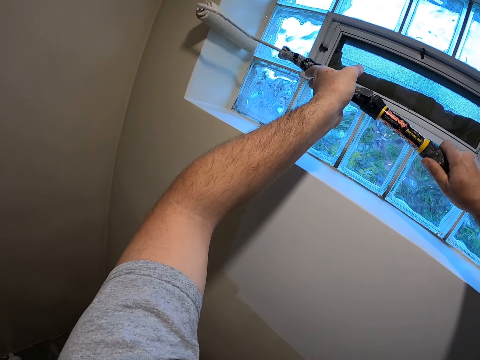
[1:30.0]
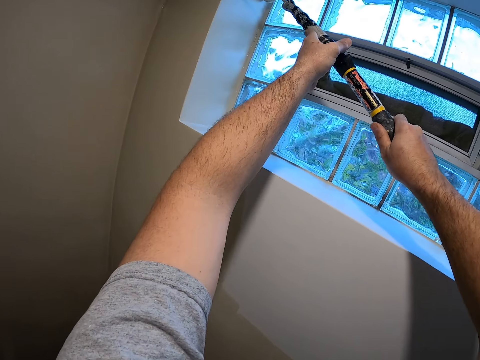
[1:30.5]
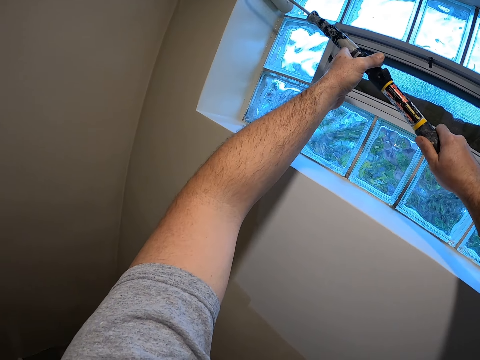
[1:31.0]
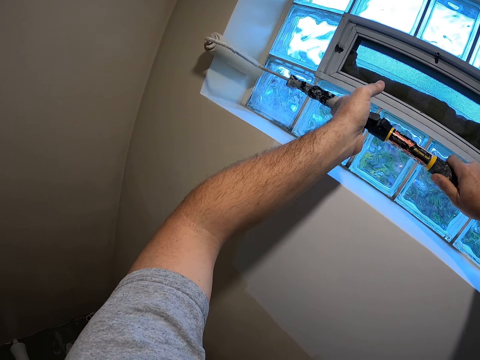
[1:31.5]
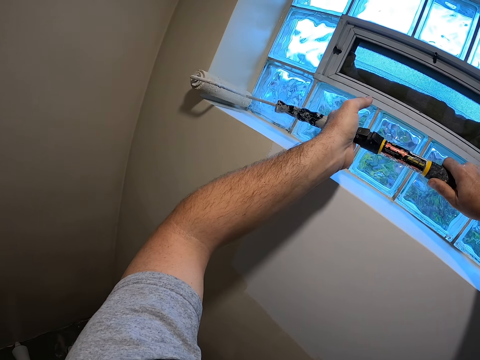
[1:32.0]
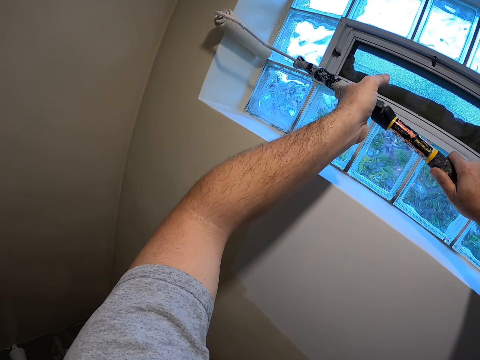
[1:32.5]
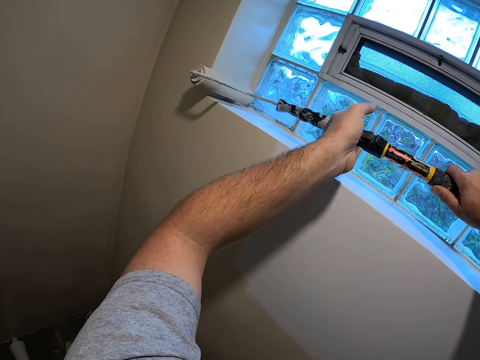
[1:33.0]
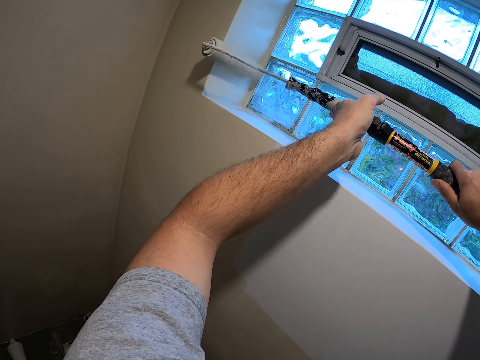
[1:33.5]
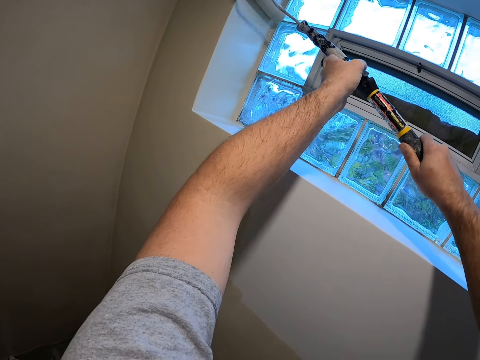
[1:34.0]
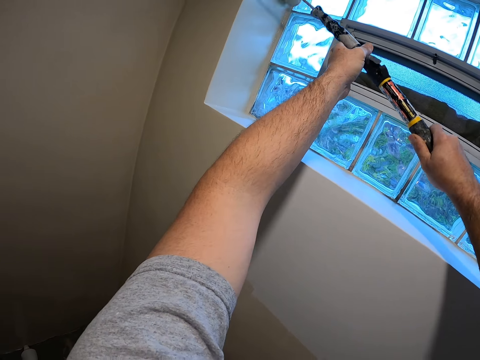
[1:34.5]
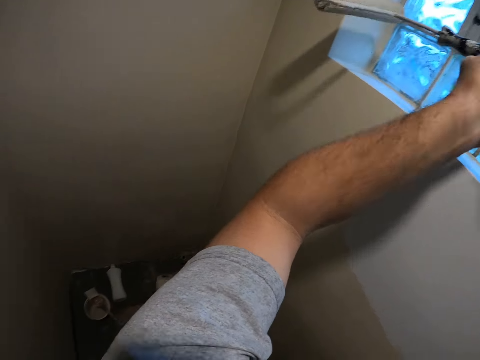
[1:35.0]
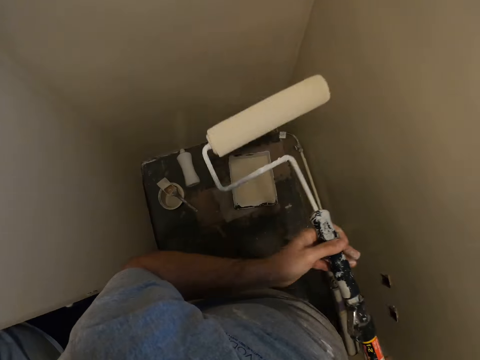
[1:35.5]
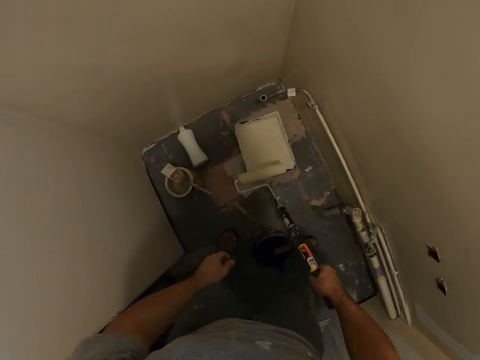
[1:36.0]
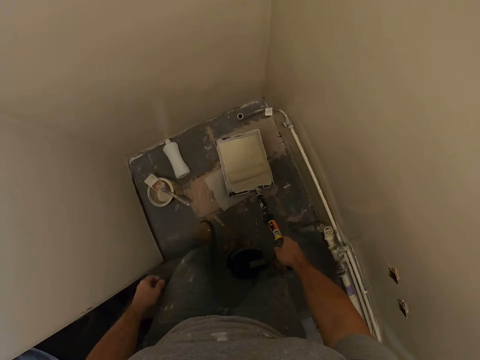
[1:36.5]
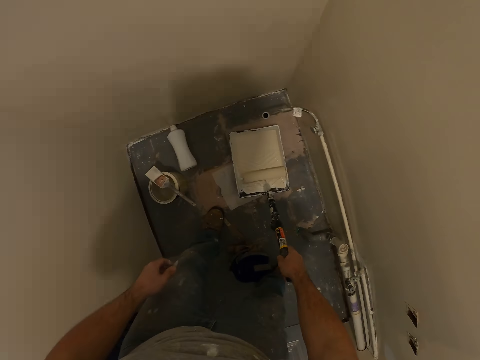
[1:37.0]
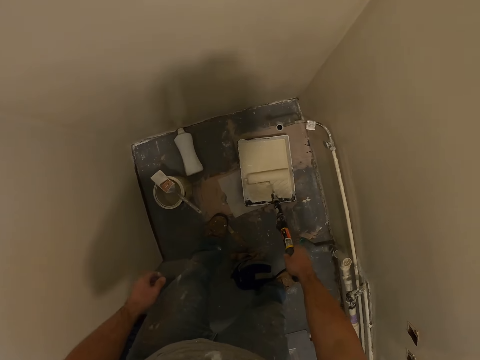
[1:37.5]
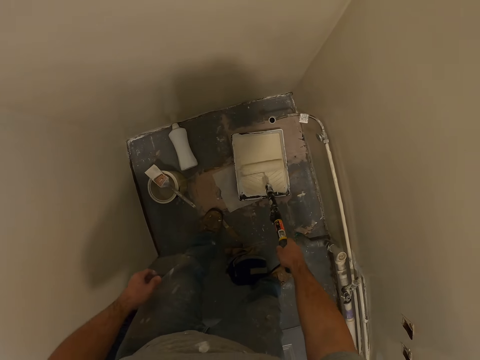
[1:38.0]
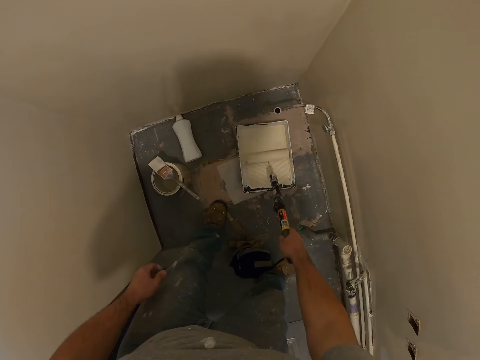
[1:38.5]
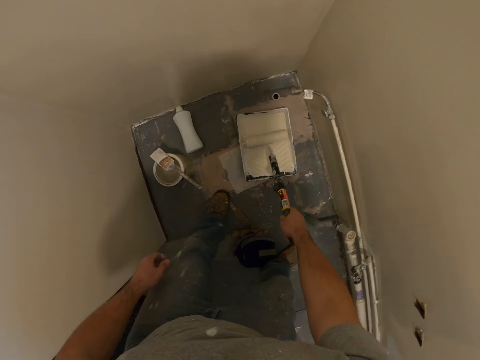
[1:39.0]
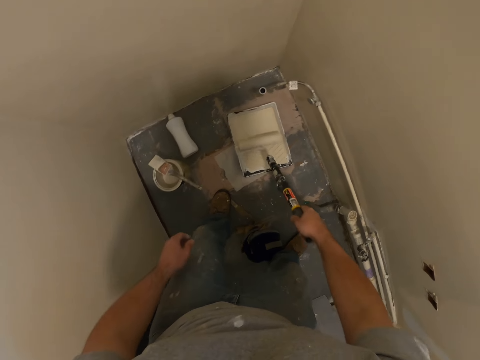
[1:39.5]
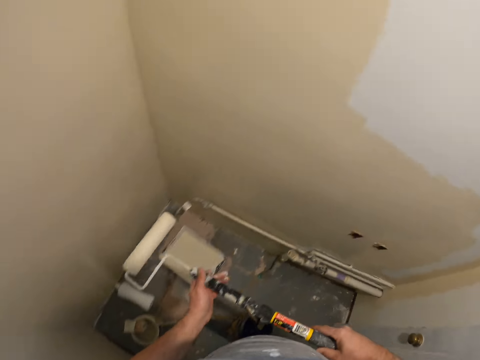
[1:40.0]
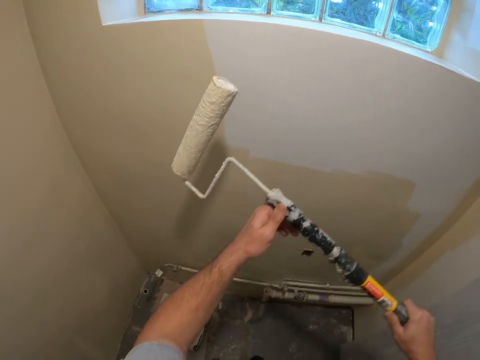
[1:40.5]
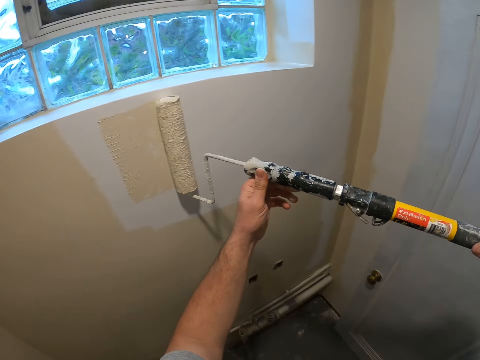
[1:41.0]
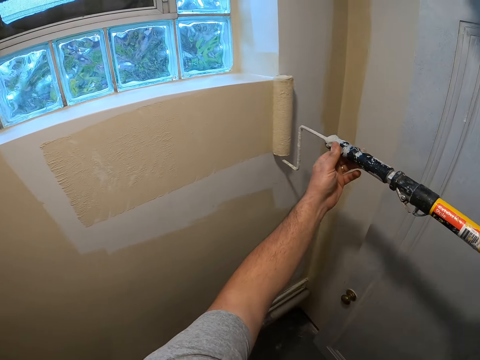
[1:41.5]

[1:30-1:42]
The camera wearer dips the roller paint brush inside the paint on the floor. They move the roller paint brush inside the paint on the floor. They paint the room with the roller paint brush.

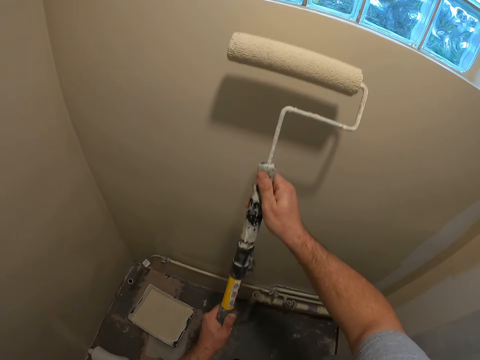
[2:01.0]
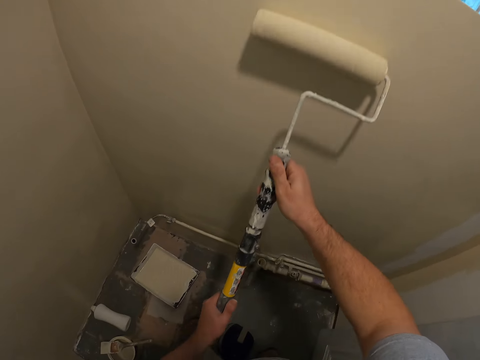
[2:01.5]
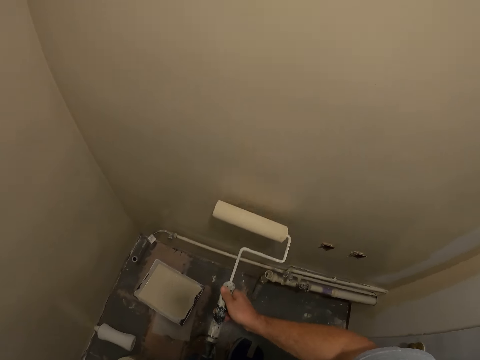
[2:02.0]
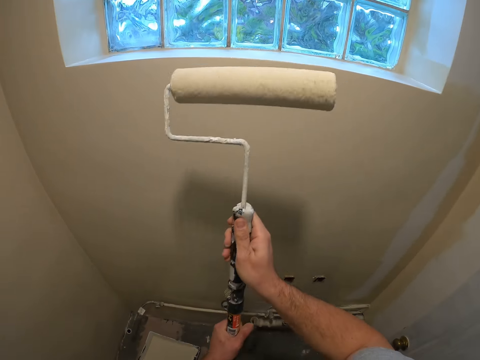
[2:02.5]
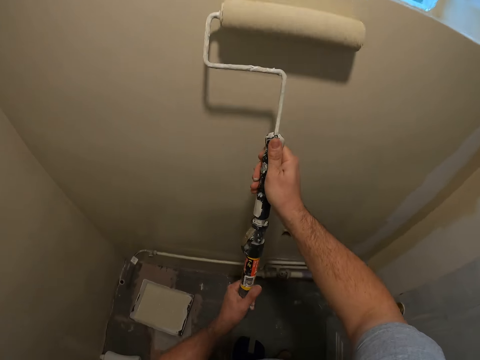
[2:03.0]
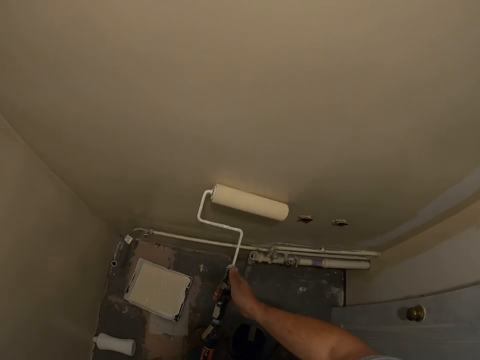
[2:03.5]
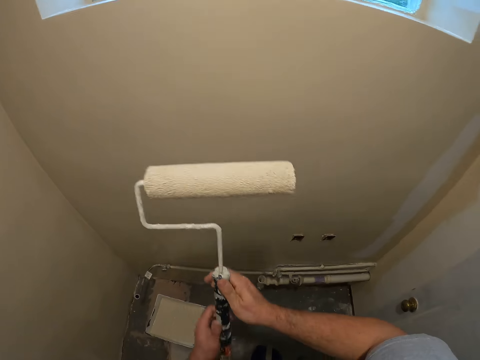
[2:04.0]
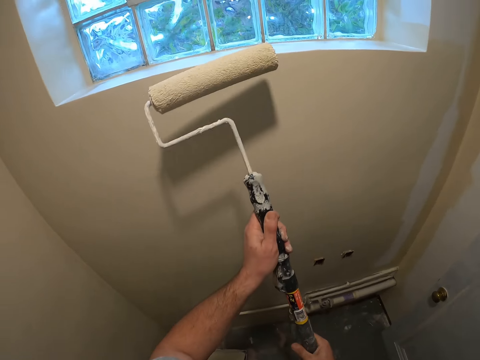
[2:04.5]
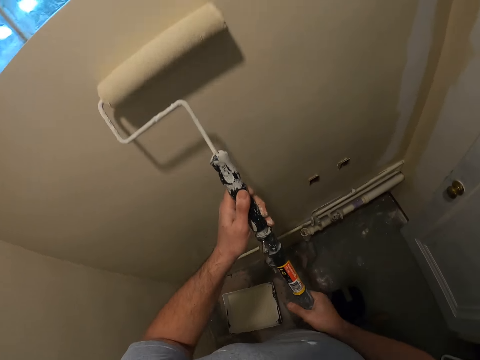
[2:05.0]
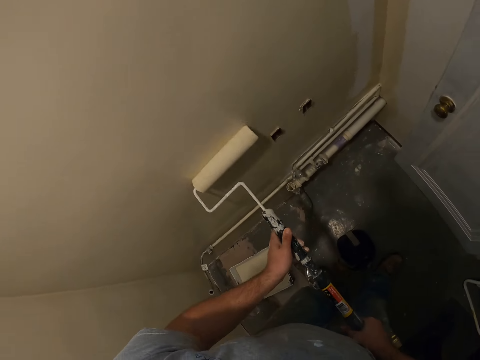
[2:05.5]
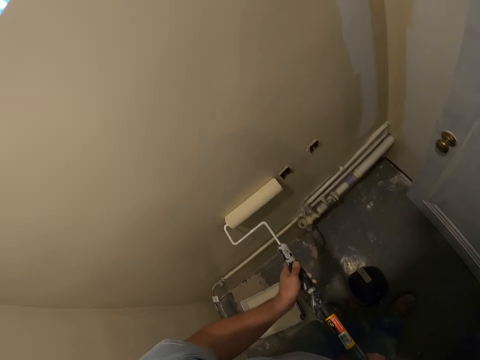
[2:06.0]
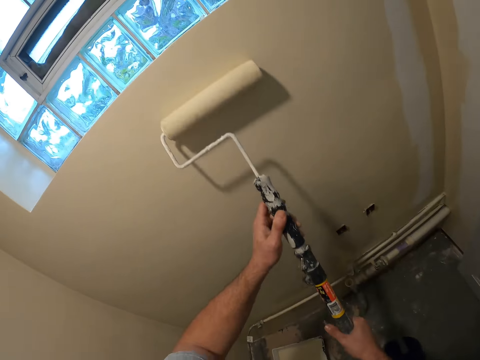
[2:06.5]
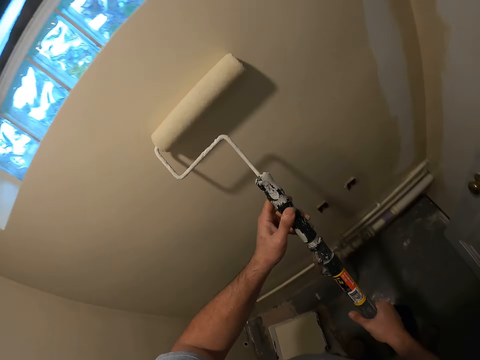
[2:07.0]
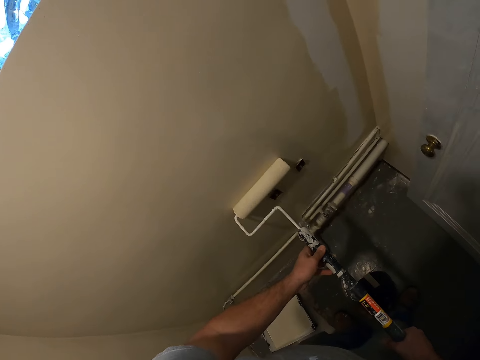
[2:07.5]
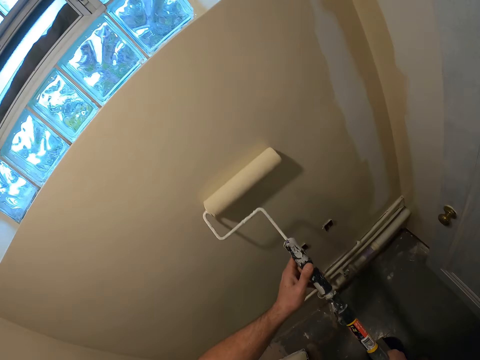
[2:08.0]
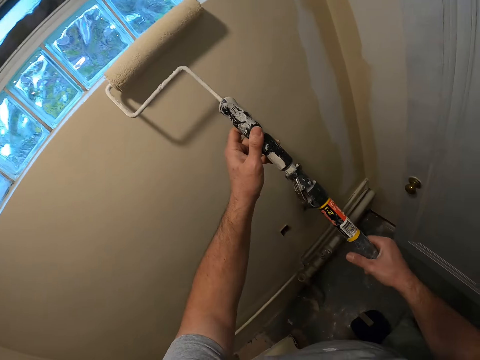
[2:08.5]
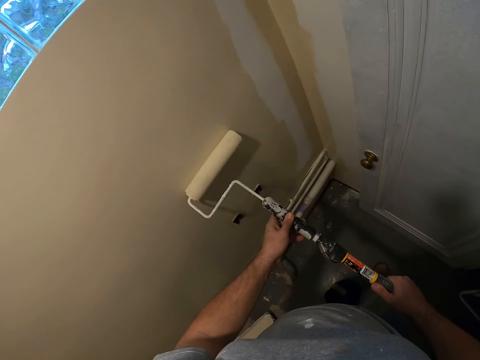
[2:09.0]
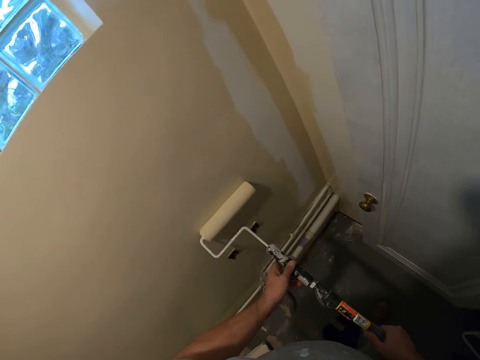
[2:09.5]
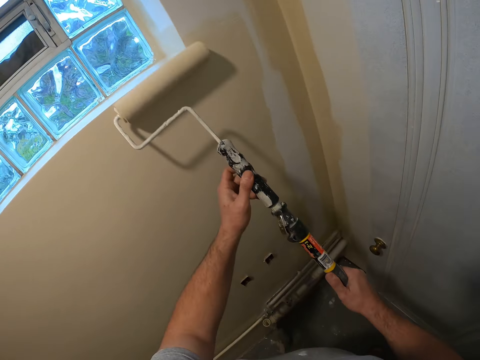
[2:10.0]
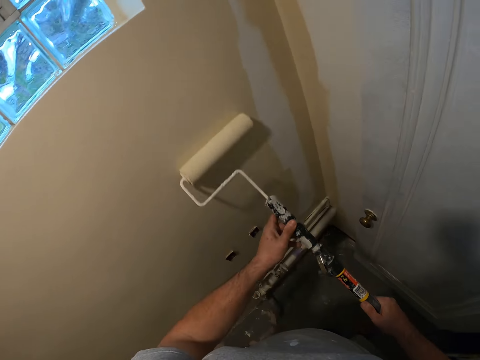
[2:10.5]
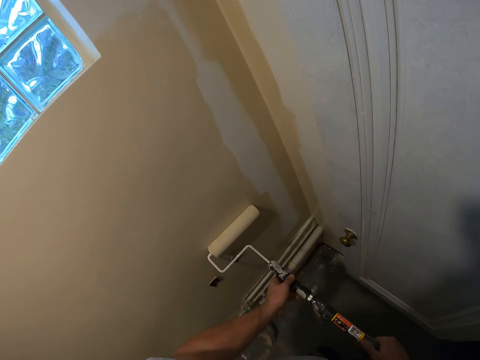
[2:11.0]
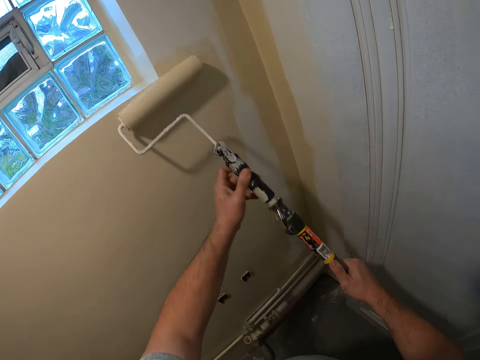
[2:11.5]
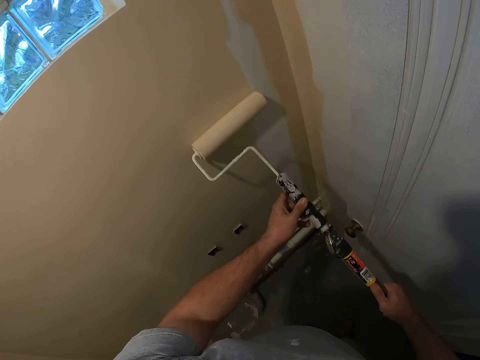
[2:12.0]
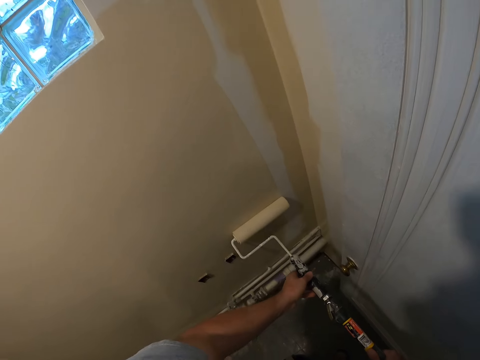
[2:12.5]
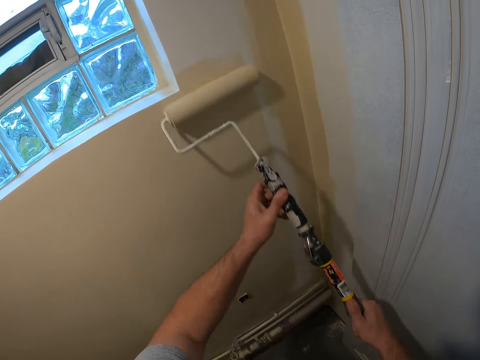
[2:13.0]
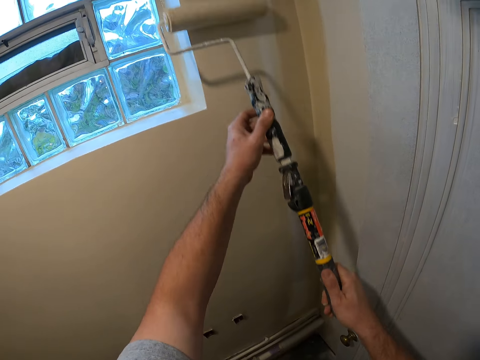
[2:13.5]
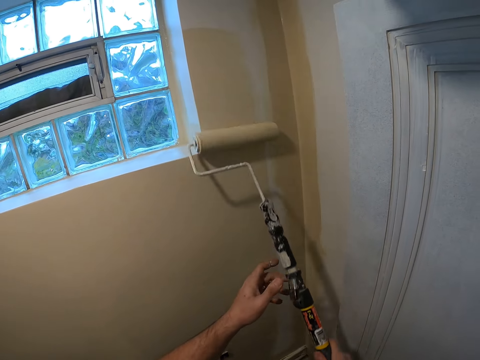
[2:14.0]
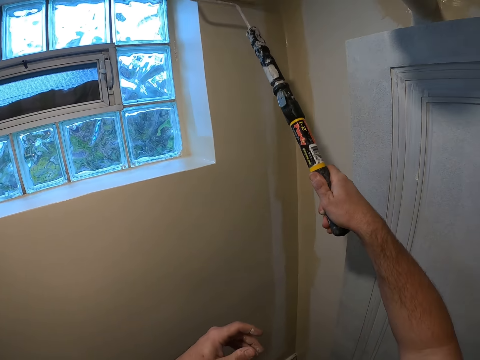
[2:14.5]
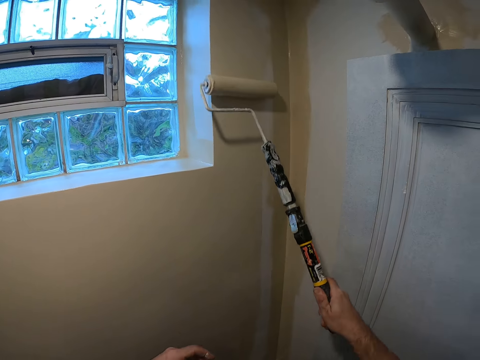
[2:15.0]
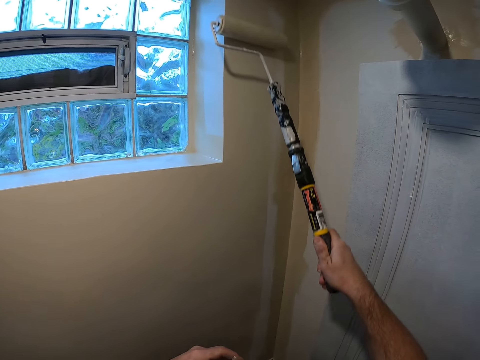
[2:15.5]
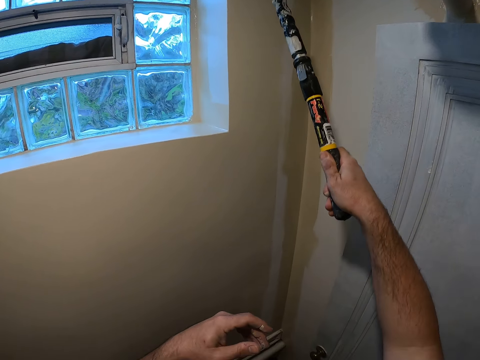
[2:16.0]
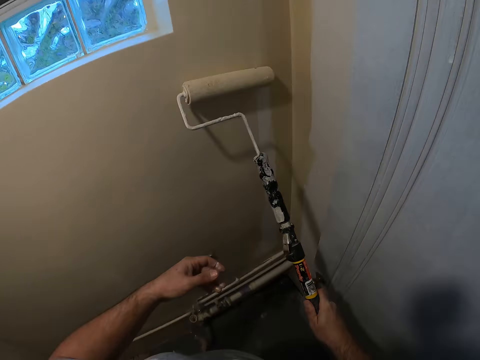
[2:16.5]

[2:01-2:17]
The camera wearer turns the paint runner. They paint the wall with the paint runner.
